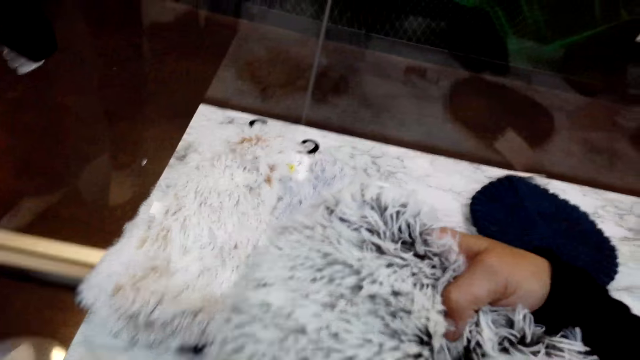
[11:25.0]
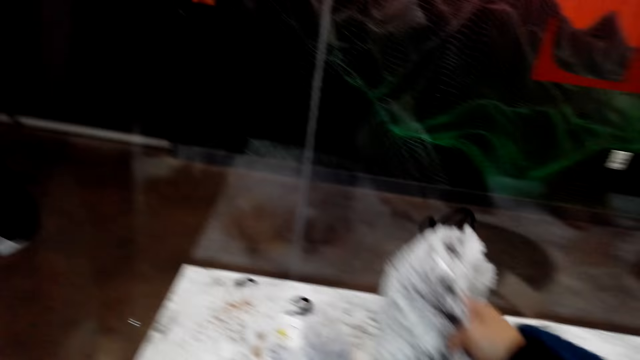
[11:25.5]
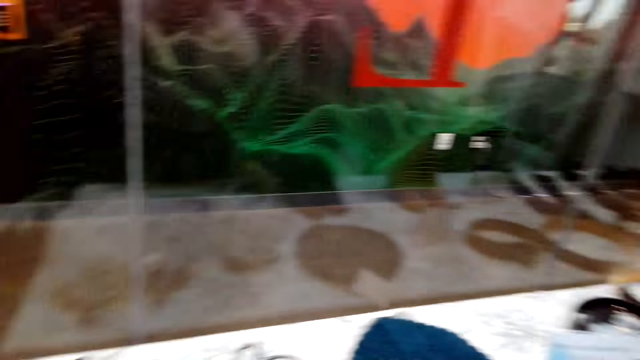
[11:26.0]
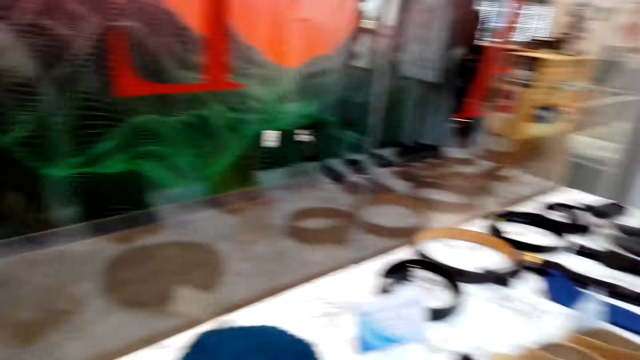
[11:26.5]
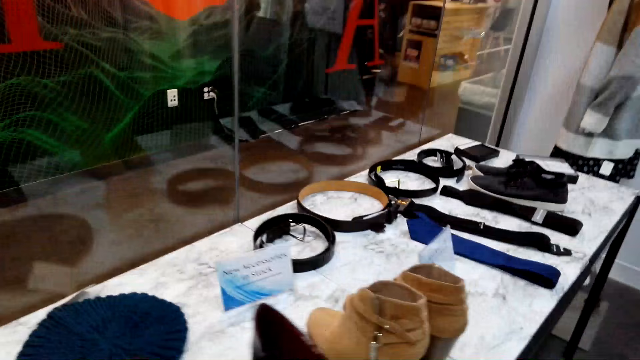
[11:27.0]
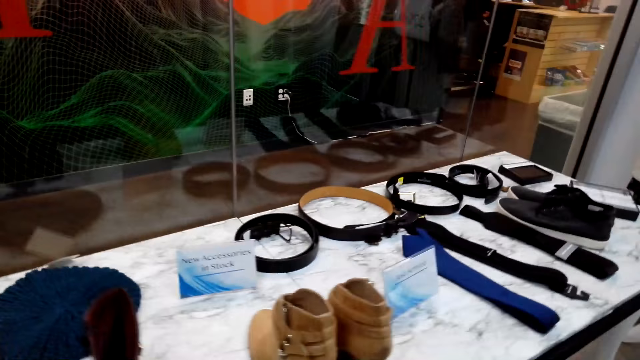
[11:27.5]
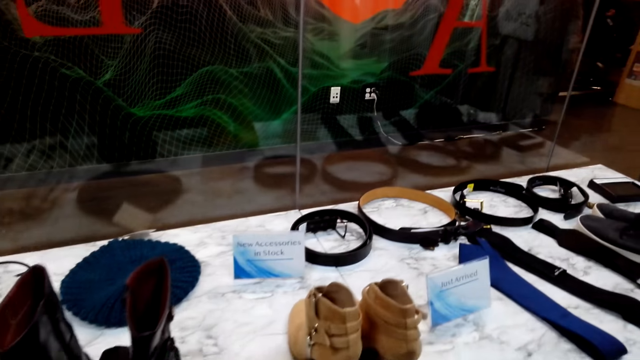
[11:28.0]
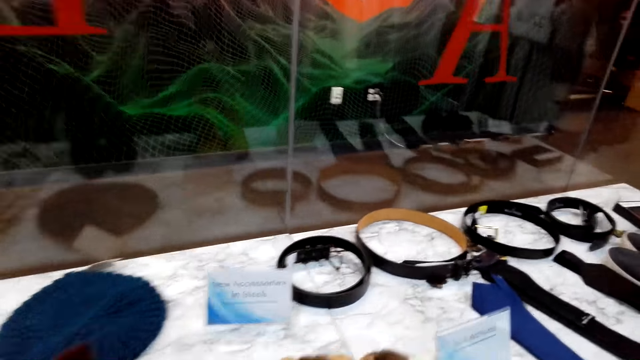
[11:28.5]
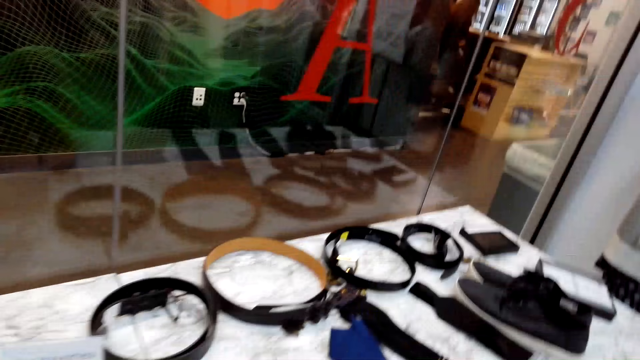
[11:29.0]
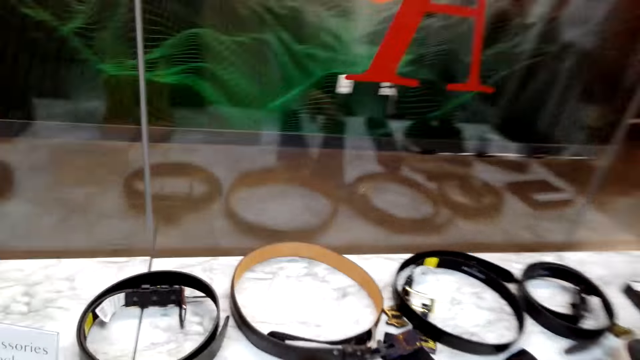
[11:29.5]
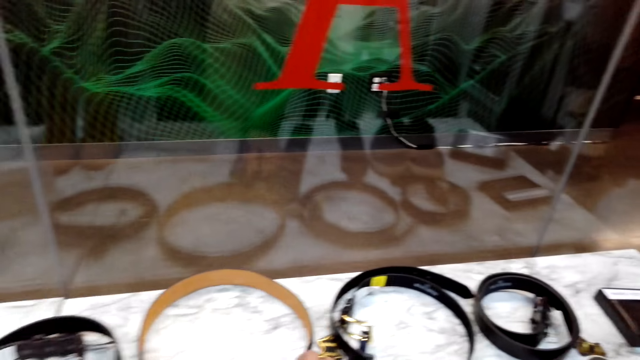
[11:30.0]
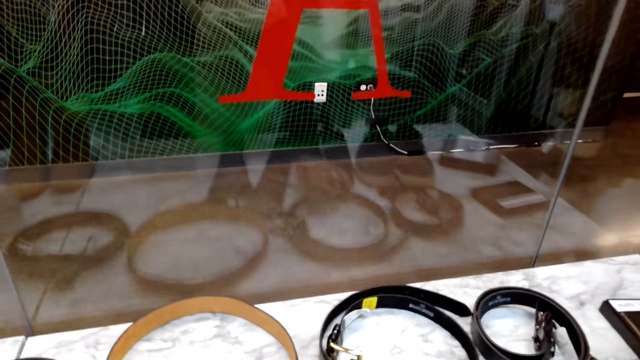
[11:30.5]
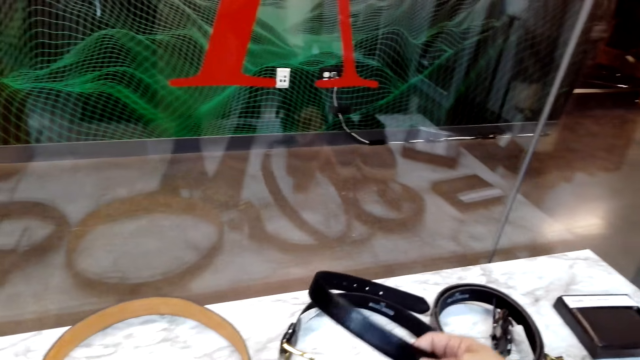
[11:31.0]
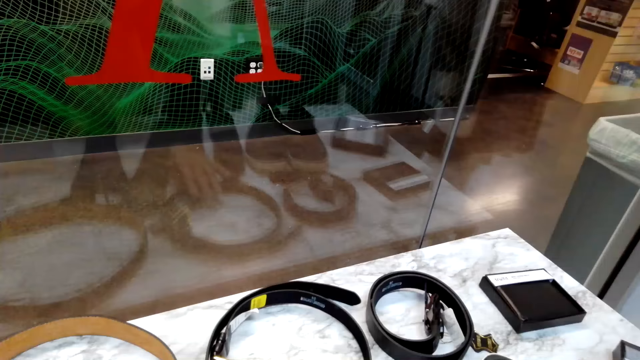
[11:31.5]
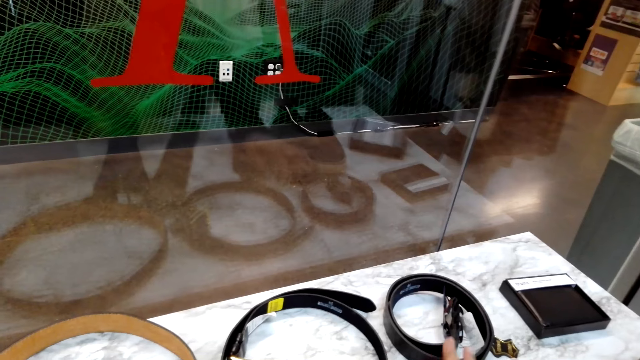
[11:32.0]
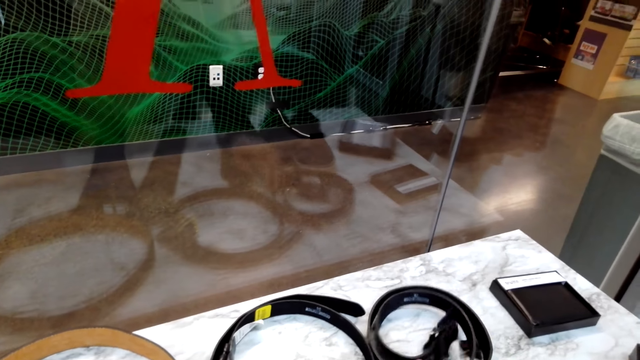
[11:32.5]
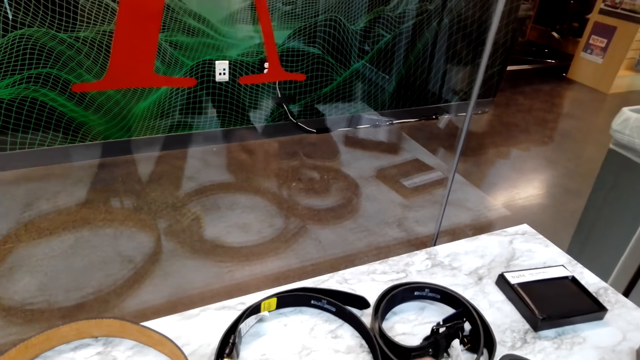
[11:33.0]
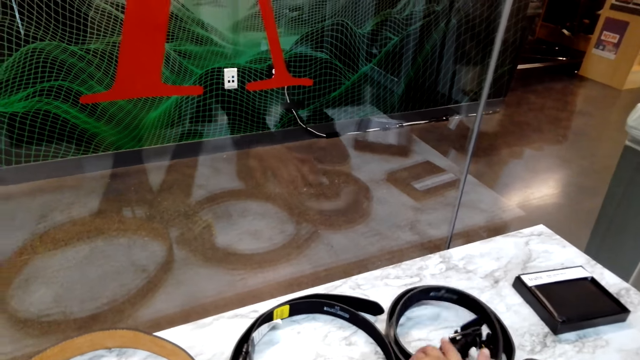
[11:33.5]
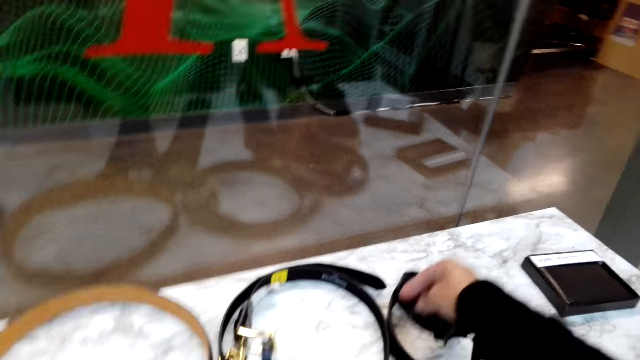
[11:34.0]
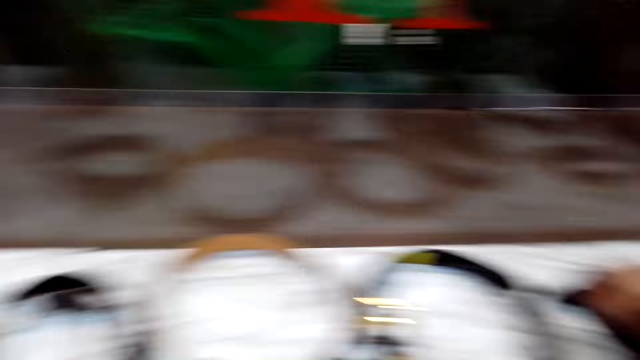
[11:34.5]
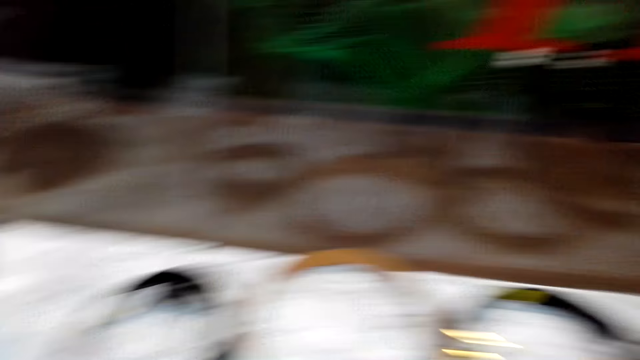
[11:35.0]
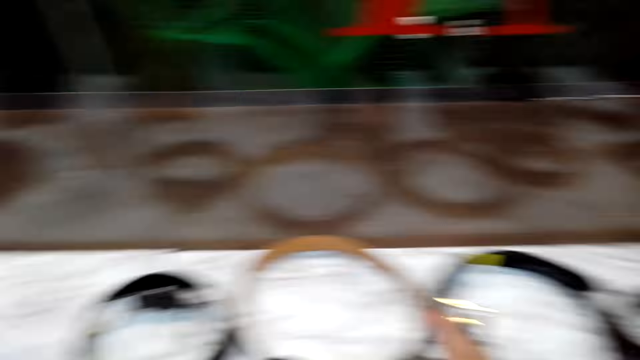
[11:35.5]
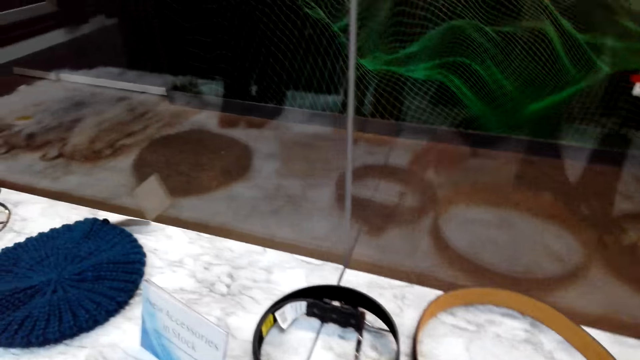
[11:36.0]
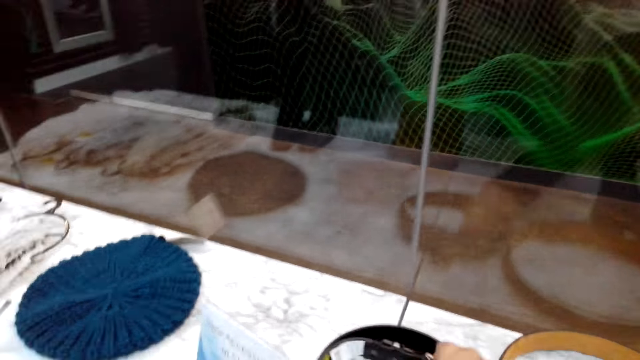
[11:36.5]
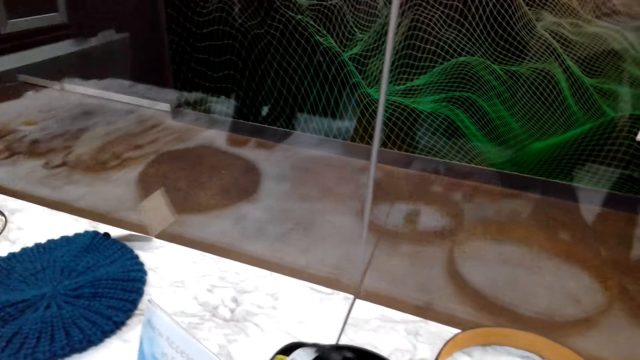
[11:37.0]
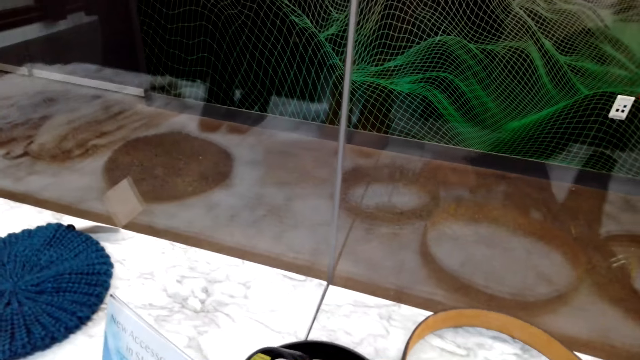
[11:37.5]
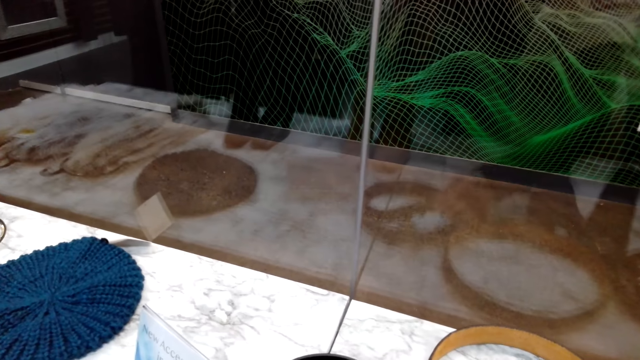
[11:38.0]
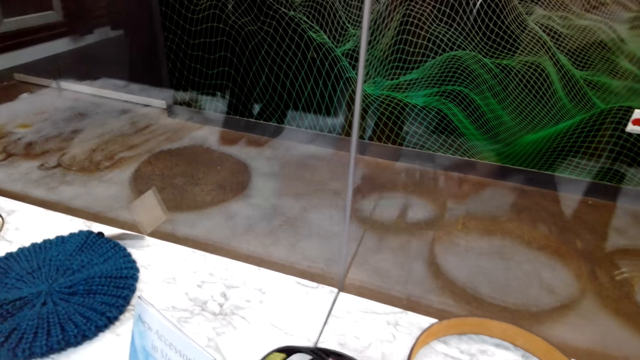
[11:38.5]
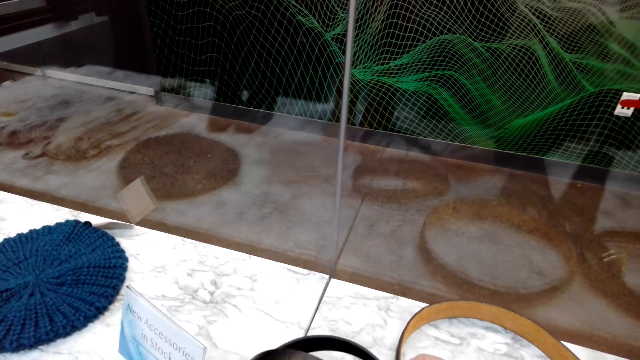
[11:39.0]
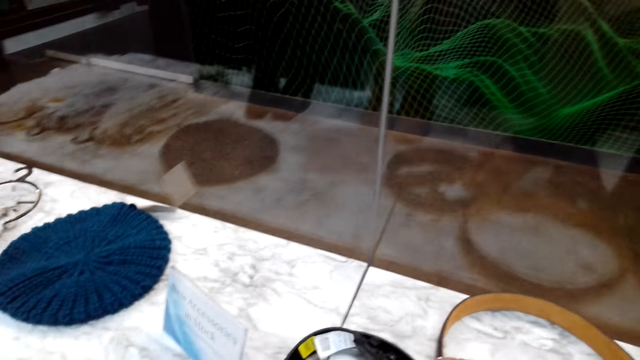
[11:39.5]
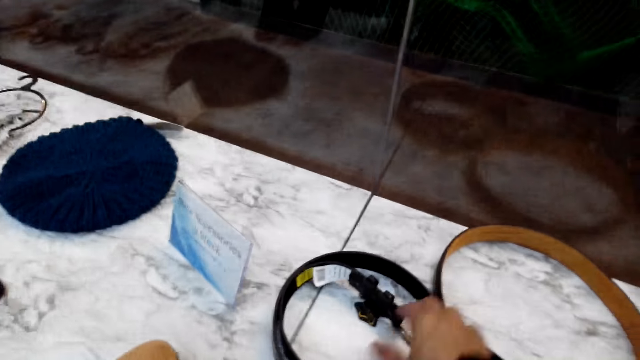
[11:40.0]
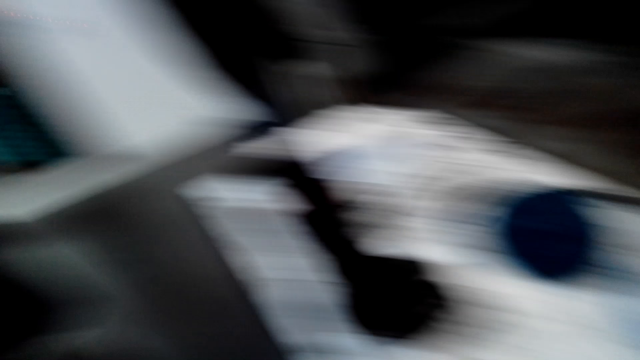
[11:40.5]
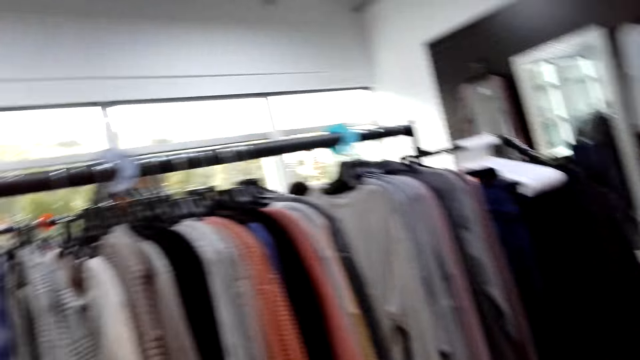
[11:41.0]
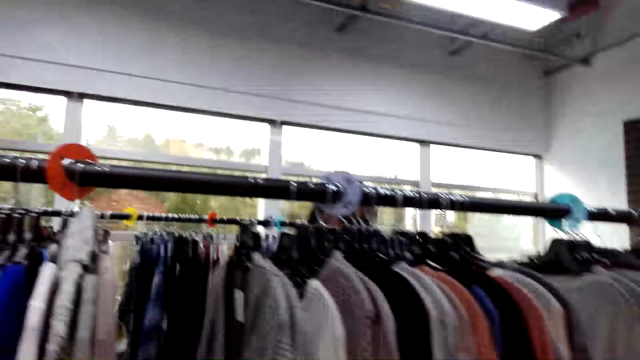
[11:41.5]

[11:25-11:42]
The camera wearer puts down the scarf on a table. They move belts on the table. They hold a belt. They look around a shop.

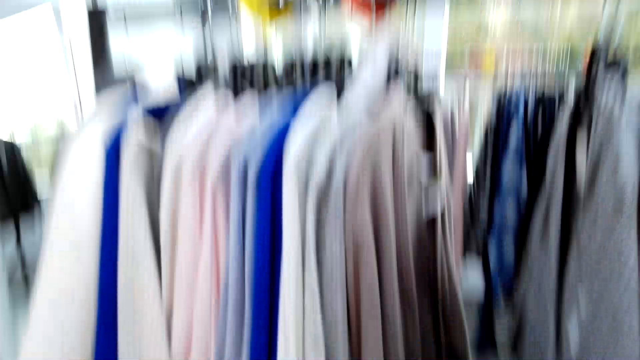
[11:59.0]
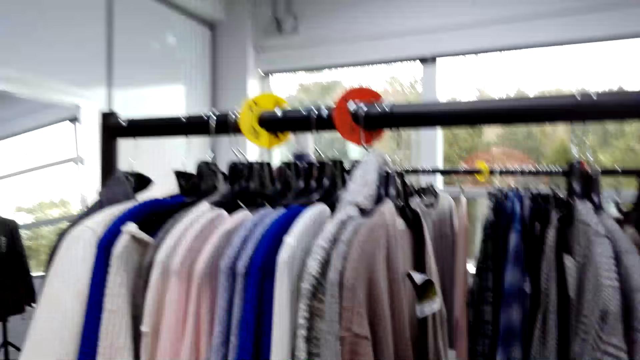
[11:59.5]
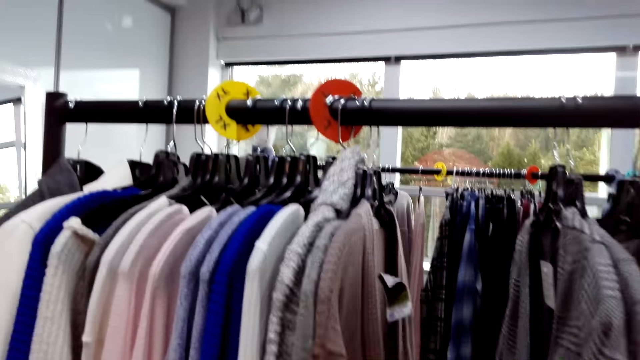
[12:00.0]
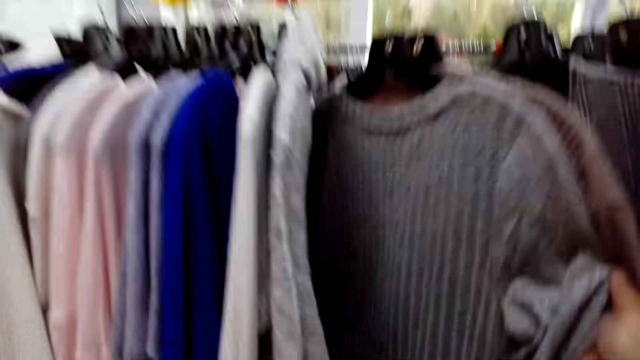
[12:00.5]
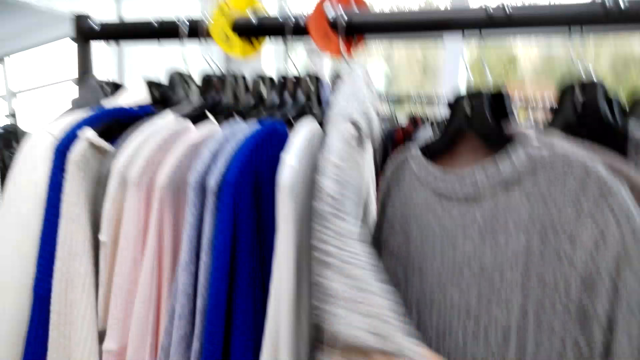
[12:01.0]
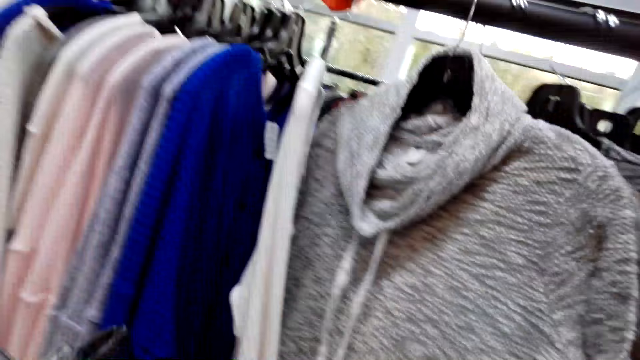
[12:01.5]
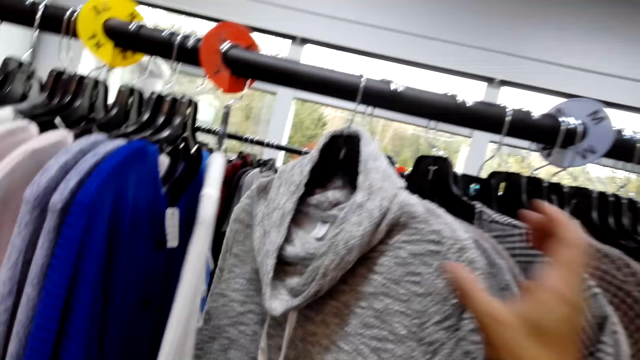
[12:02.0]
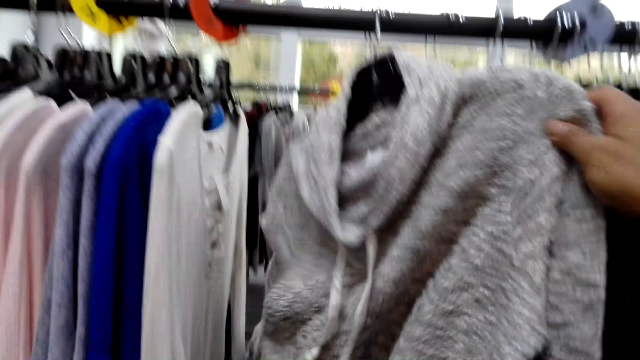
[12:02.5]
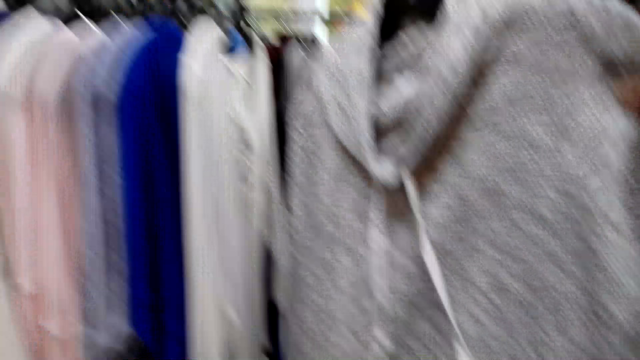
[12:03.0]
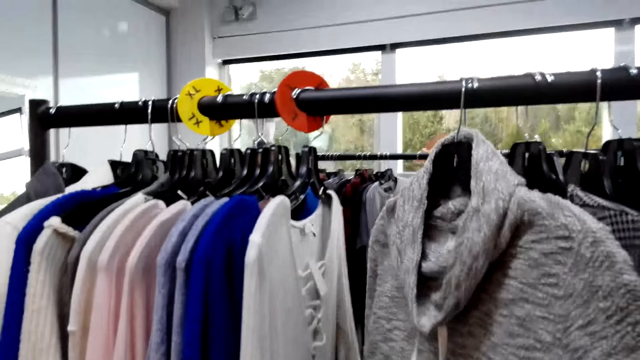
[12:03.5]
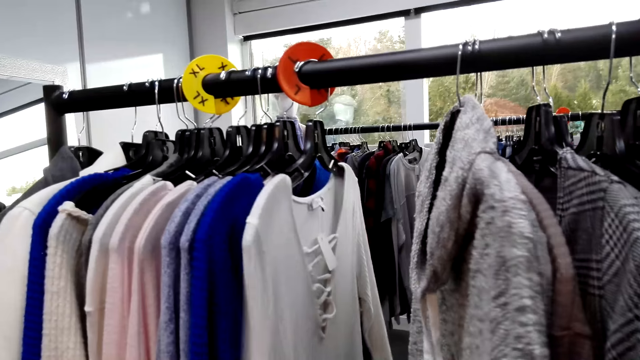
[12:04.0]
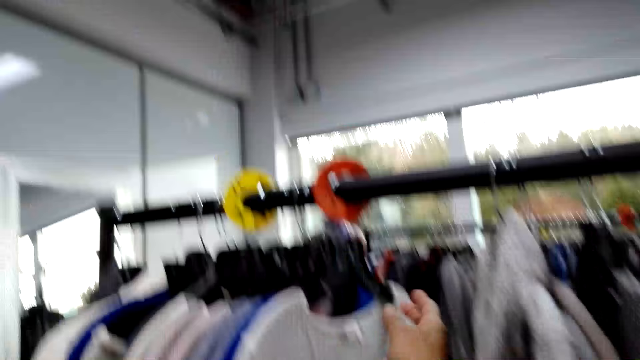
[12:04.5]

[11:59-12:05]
The camera wearer sorts clothes on a hanger stand. They hold clothes on the line.
